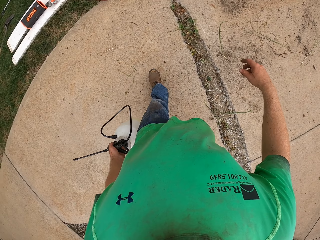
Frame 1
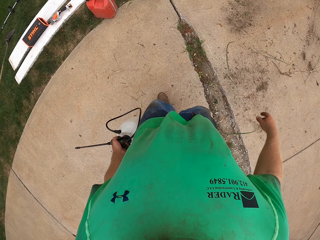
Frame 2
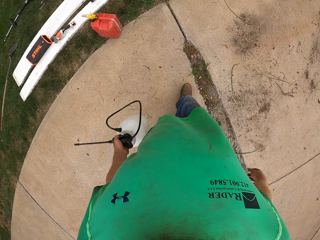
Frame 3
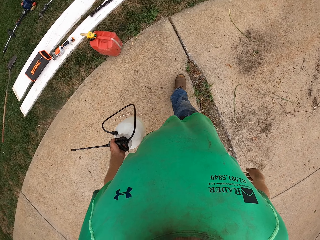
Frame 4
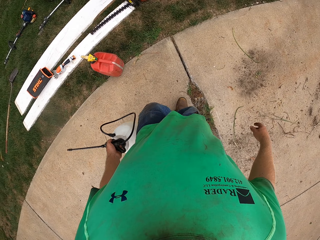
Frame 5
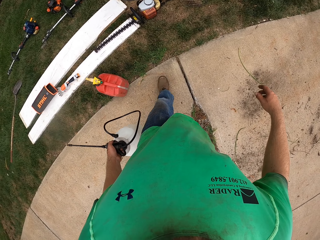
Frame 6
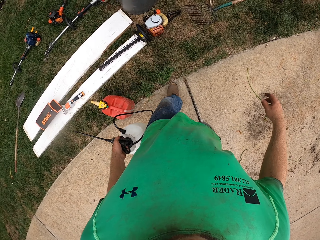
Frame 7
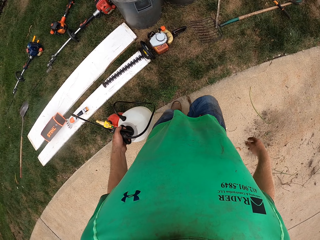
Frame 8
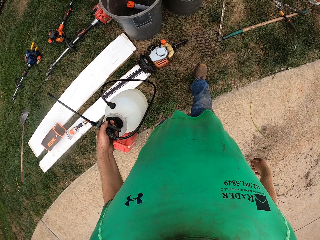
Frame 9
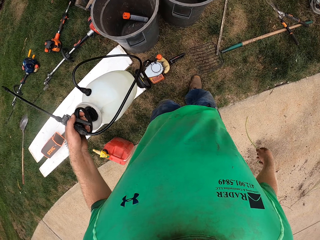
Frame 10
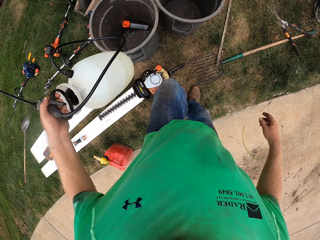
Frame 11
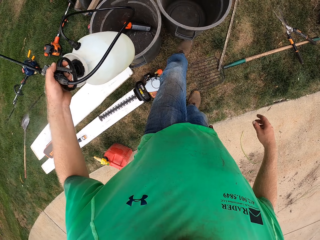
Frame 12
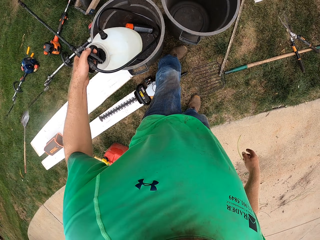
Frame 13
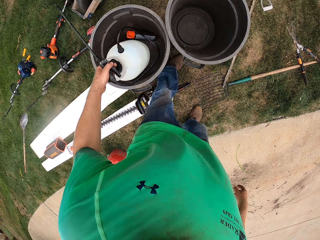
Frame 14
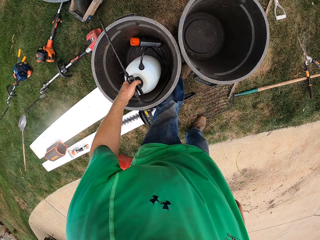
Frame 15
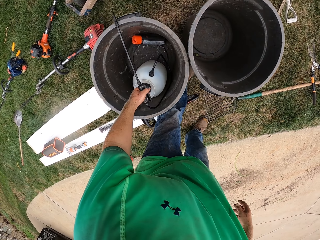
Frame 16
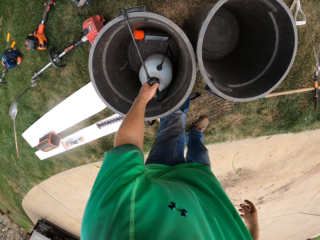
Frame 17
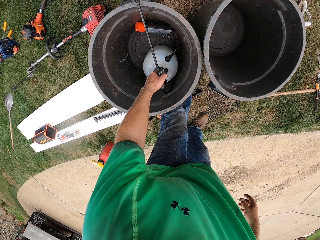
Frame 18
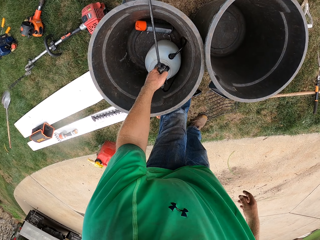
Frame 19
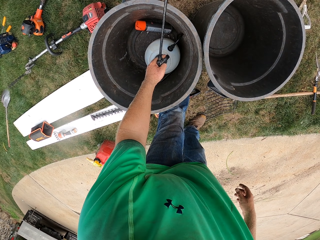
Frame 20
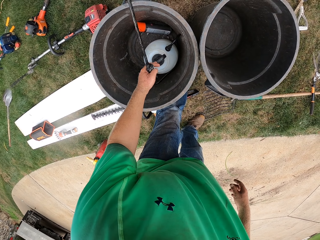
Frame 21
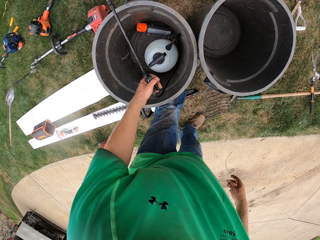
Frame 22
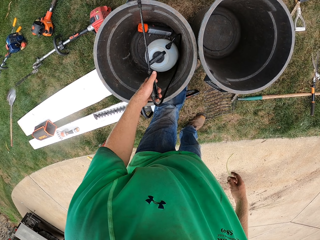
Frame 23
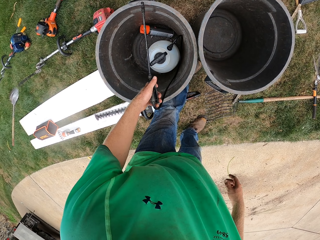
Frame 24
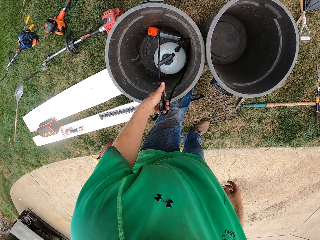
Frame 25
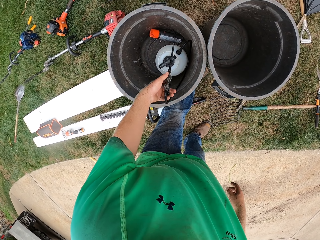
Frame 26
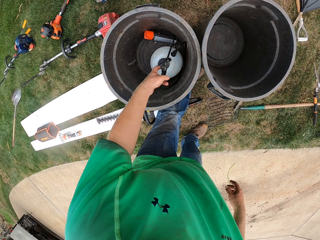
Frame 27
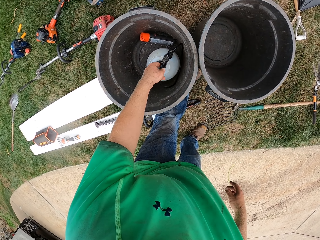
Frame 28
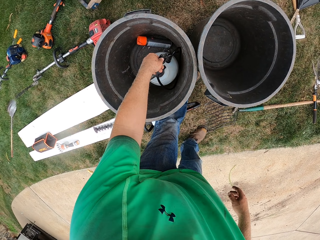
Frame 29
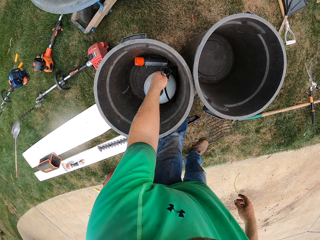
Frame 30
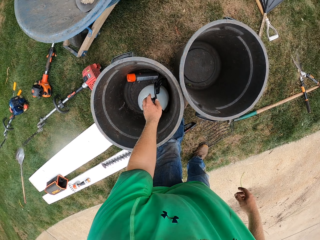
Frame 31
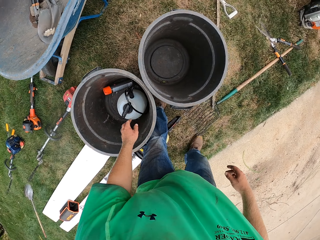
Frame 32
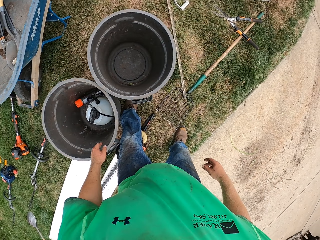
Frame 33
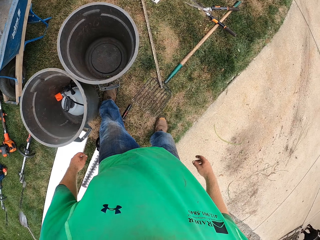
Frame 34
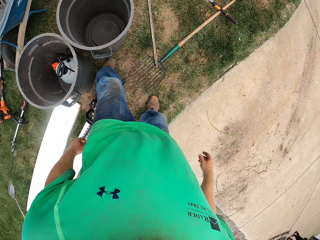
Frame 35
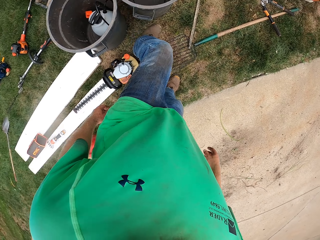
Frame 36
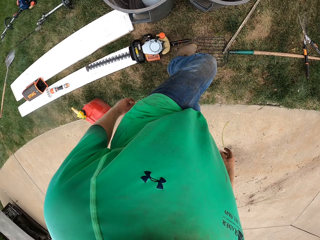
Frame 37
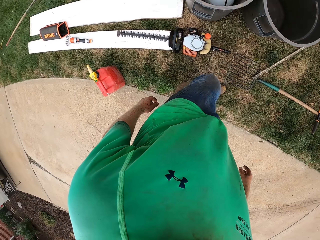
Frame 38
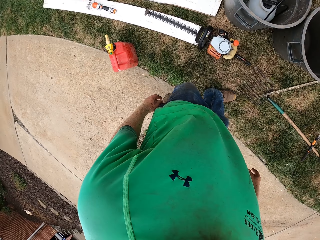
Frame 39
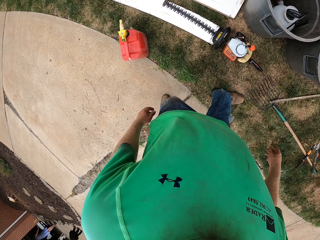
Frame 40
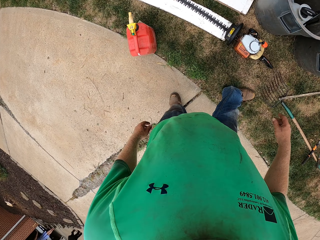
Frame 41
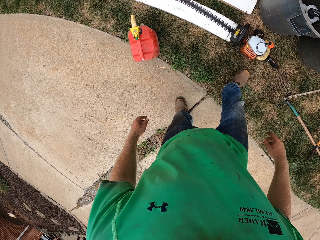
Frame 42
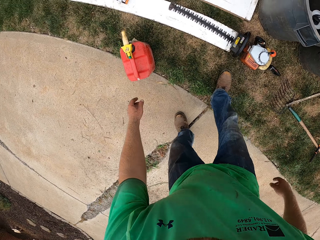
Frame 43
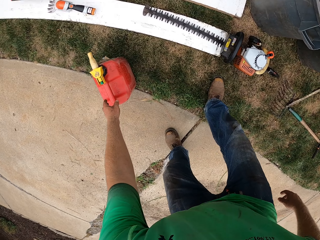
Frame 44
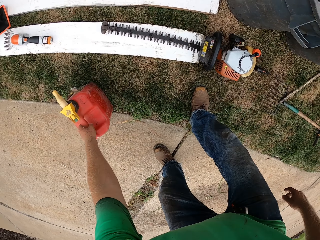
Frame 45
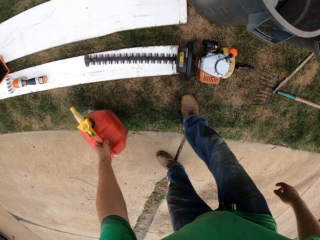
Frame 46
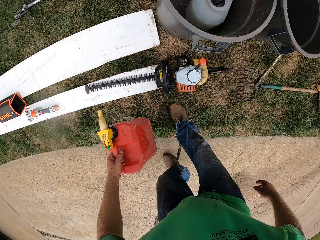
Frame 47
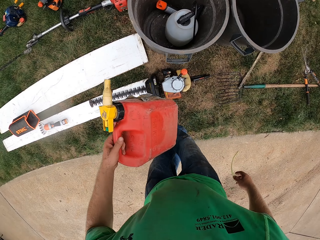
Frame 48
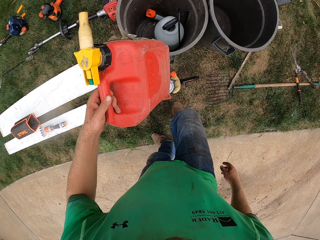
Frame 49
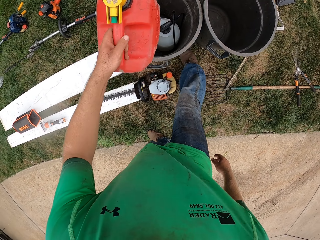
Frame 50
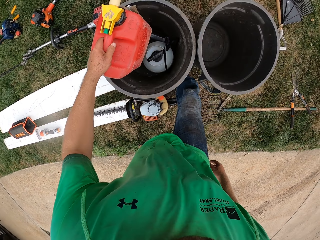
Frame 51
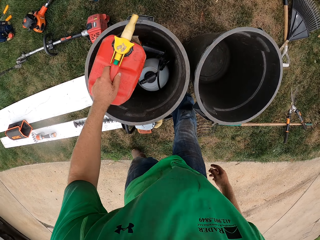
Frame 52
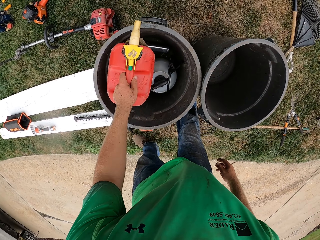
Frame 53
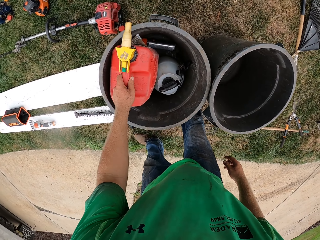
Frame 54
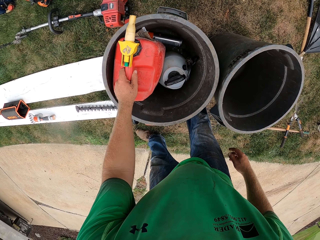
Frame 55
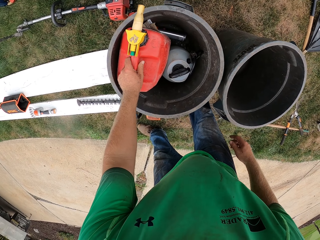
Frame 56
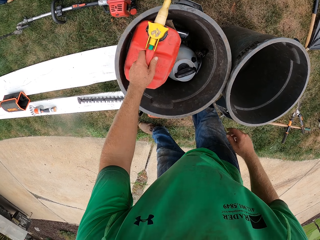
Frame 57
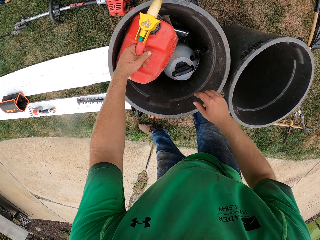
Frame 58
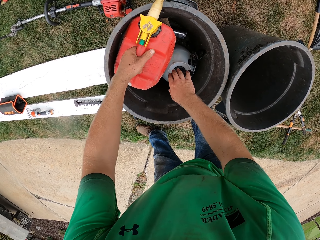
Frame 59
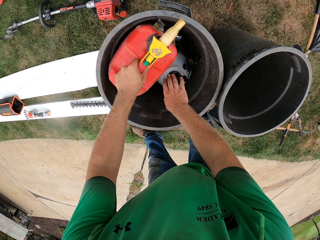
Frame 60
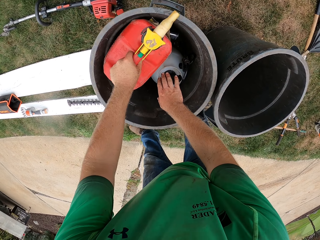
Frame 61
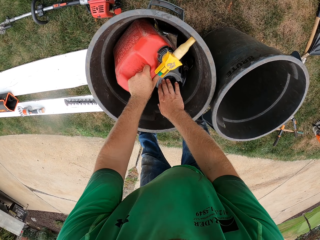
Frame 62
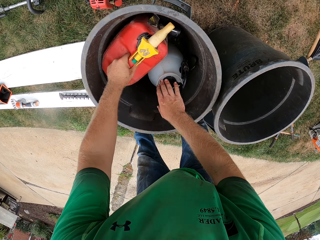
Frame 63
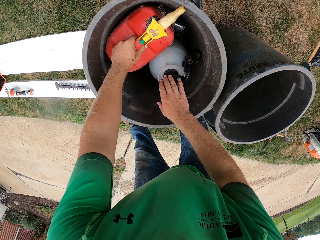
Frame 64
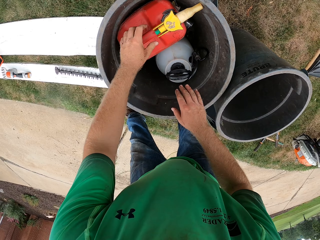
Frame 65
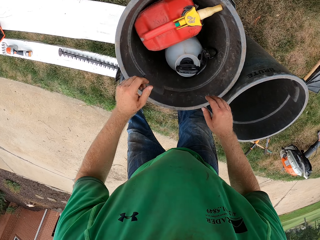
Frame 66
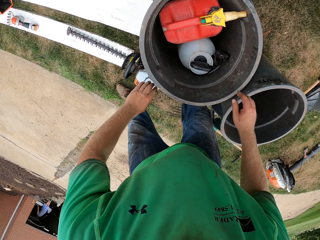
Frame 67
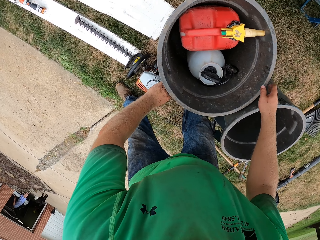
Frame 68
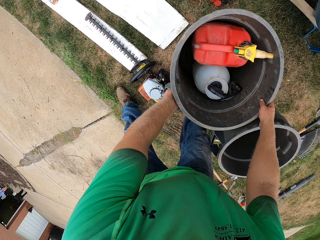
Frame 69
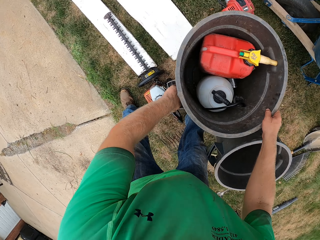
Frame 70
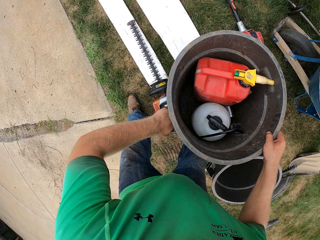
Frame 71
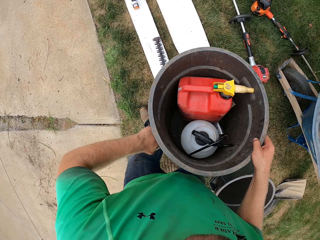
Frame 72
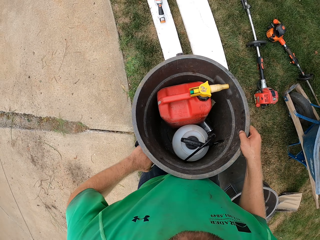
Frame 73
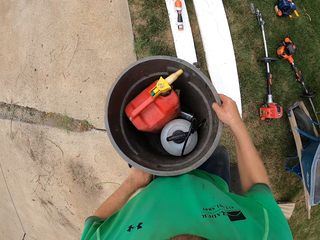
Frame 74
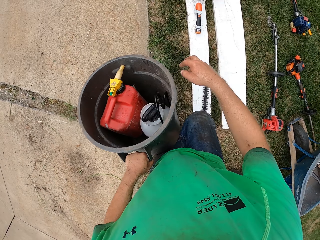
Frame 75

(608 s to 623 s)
The camera wearer puts the pressure sprayer in a drum with his left hand. He carries a jerry can from a lawn with his left hand. He picks up the jerry can. He puts the jerry can in the drum with his left hand. He carries the drum with his left hand.

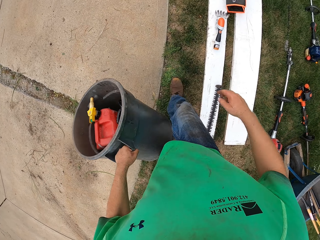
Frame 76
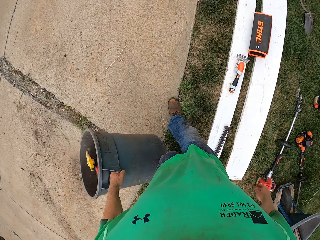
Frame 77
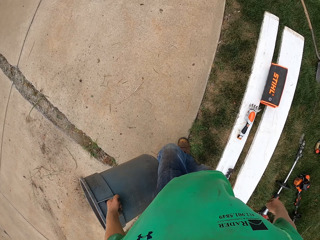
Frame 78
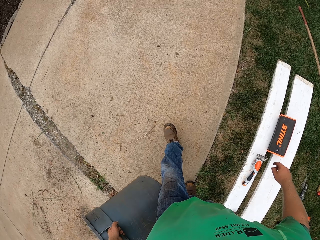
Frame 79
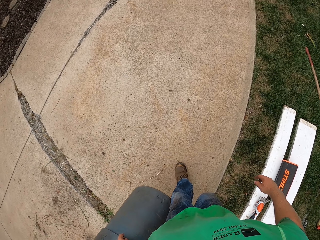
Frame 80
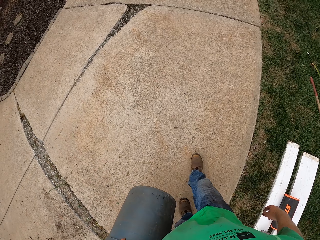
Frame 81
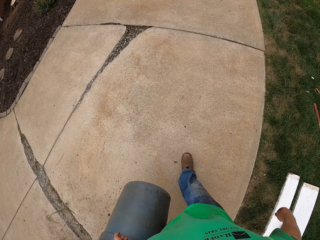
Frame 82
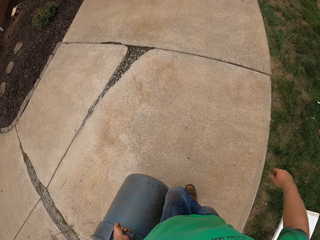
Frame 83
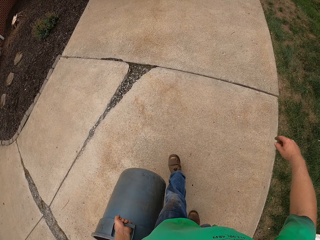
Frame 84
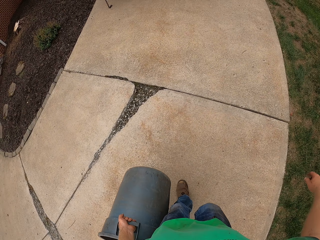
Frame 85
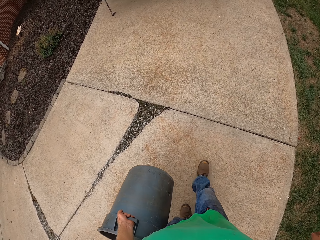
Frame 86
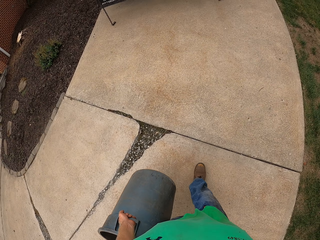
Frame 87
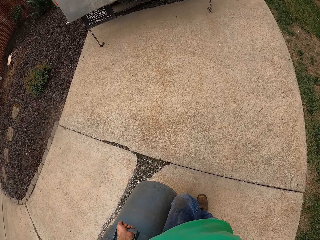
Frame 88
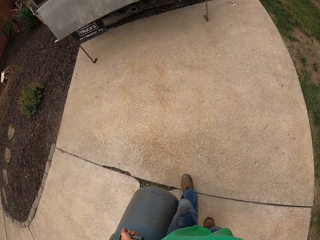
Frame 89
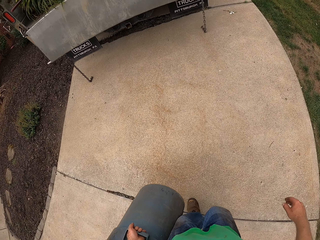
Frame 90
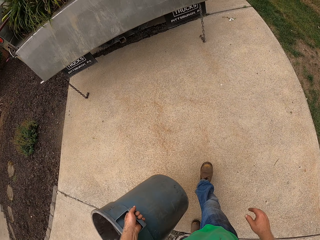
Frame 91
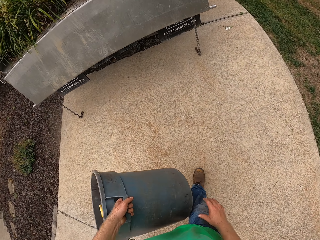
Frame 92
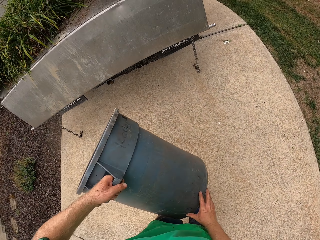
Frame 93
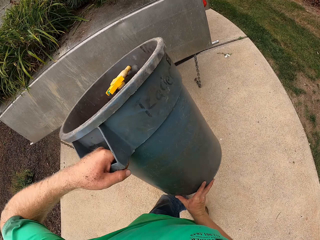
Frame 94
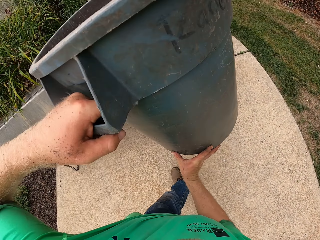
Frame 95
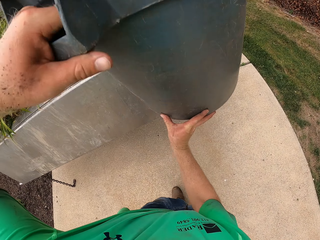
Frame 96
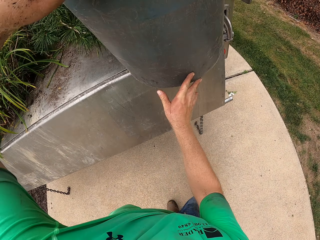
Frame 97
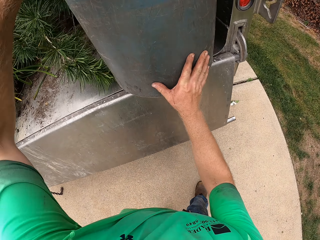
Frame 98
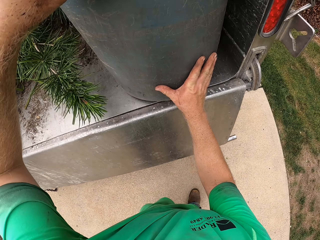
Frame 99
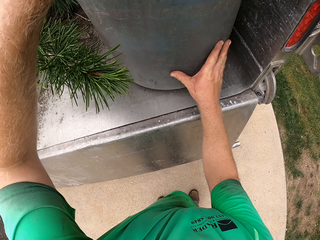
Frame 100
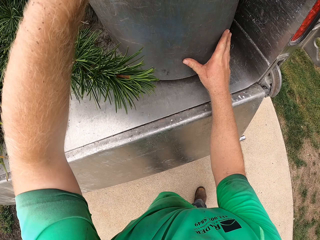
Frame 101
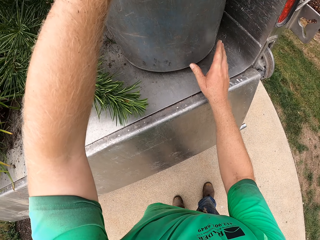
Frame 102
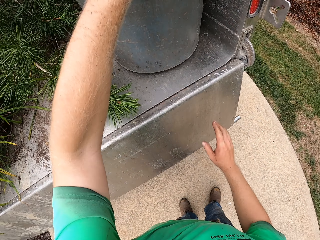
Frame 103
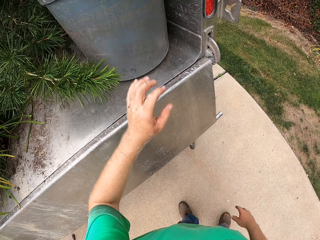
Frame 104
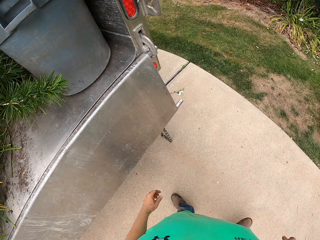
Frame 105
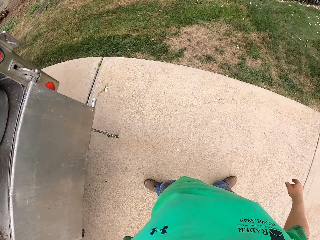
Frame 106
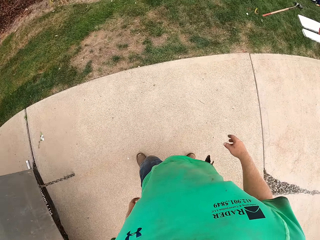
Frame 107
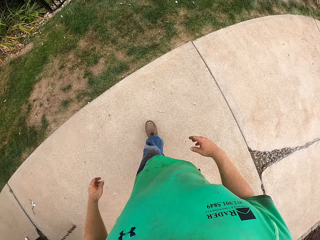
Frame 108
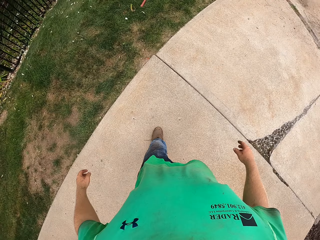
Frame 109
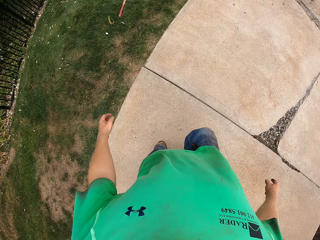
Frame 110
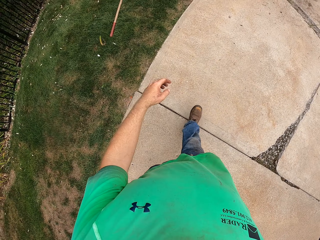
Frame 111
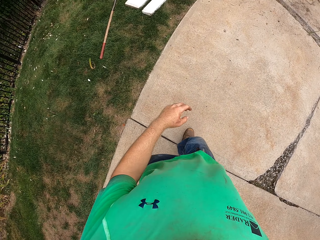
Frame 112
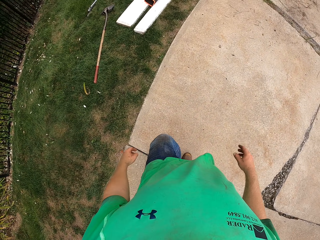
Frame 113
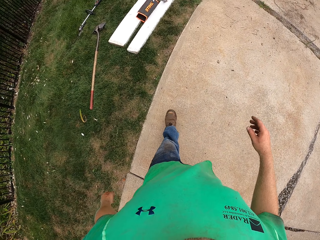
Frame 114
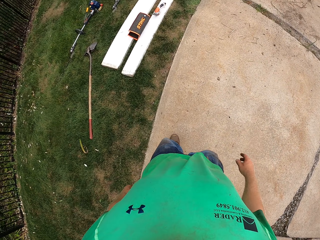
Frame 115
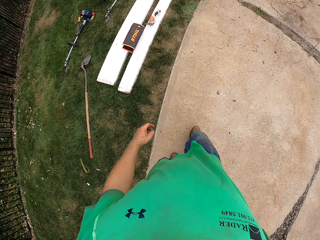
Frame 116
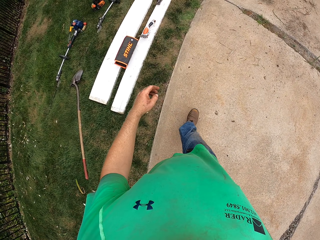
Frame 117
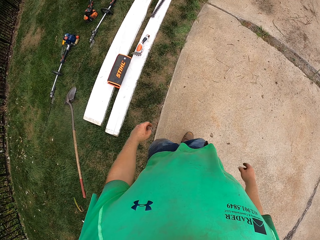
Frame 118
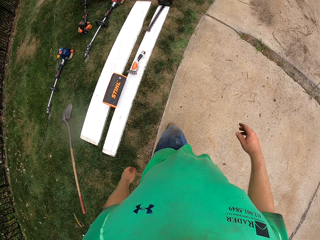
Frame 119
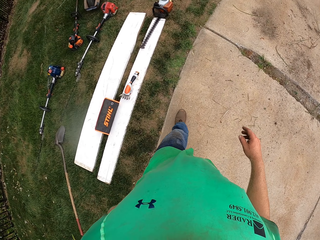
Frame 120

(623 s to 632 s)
The camera wearer puts the drum into a truck with his hands.
